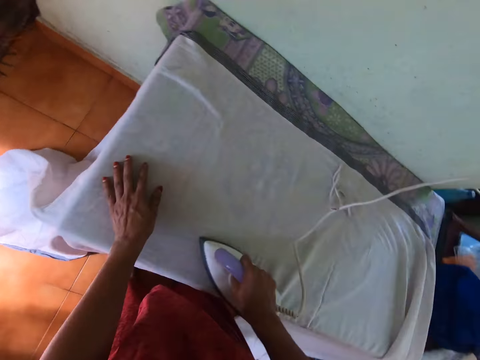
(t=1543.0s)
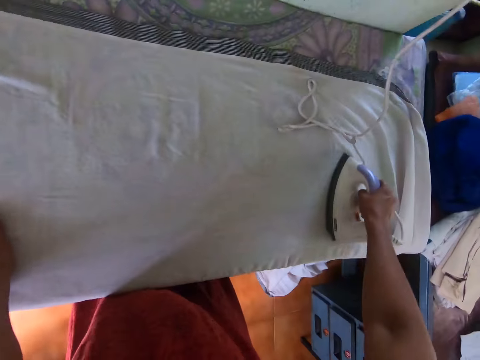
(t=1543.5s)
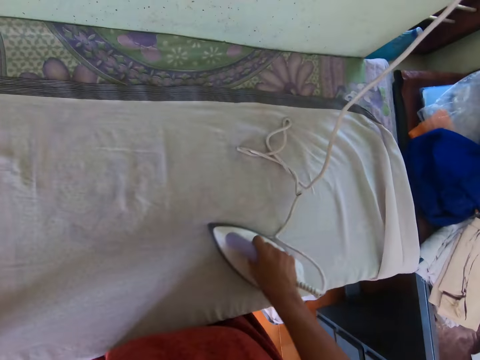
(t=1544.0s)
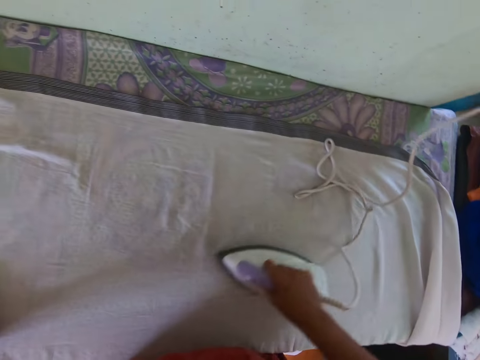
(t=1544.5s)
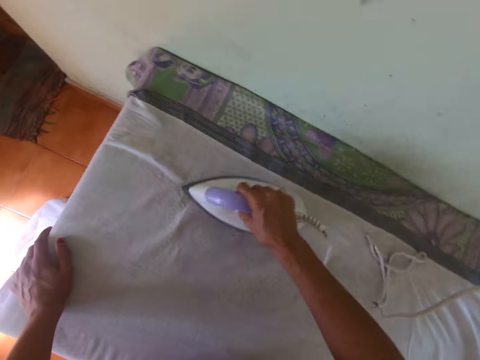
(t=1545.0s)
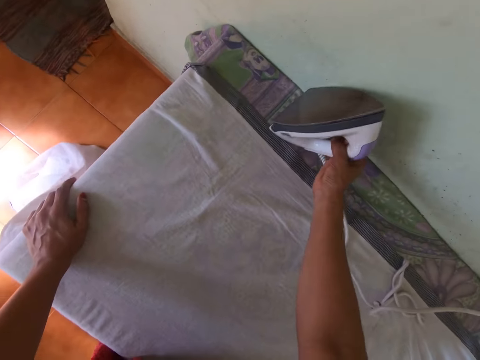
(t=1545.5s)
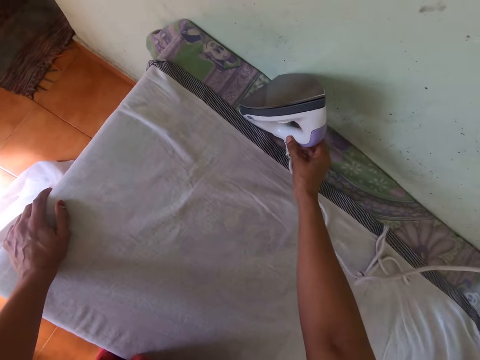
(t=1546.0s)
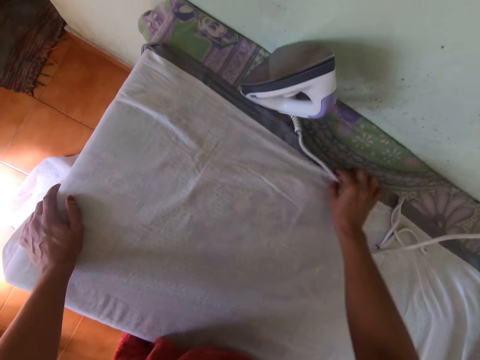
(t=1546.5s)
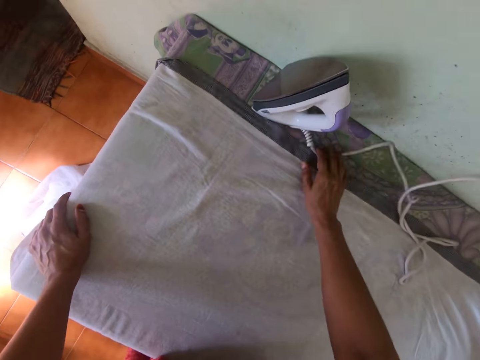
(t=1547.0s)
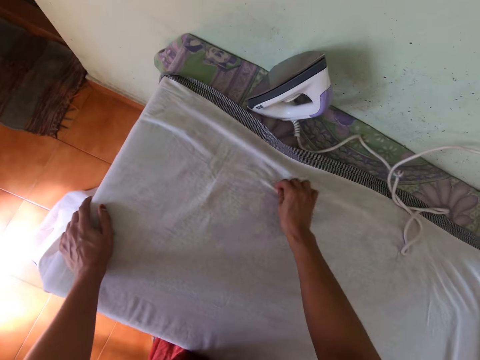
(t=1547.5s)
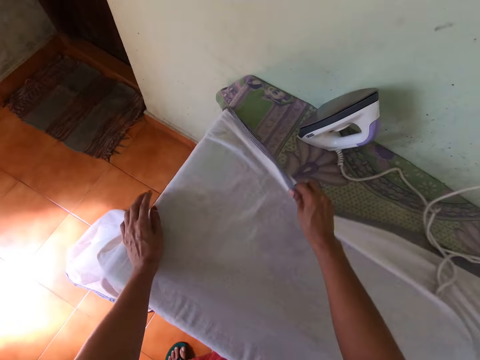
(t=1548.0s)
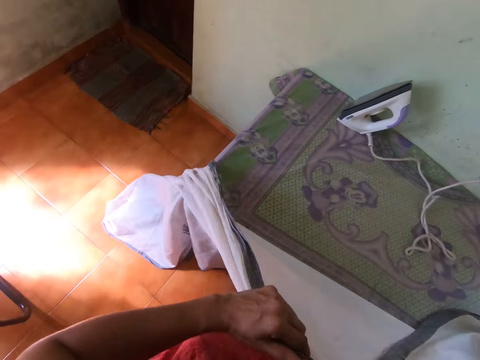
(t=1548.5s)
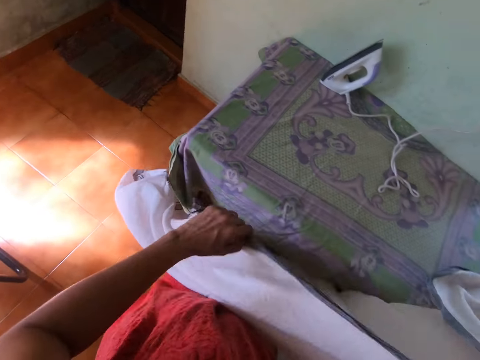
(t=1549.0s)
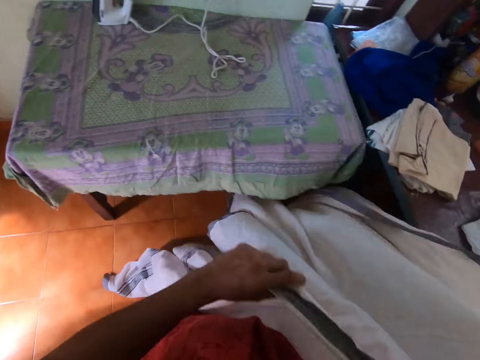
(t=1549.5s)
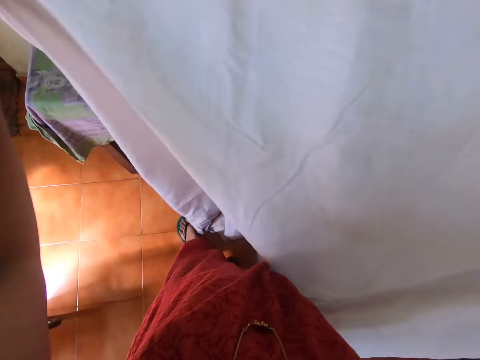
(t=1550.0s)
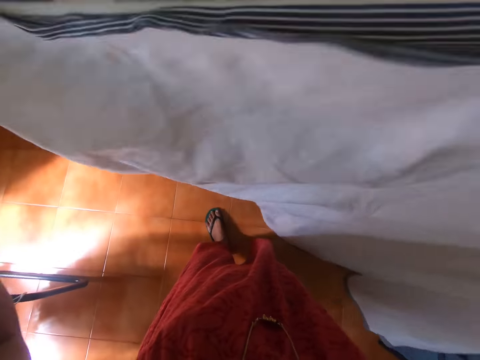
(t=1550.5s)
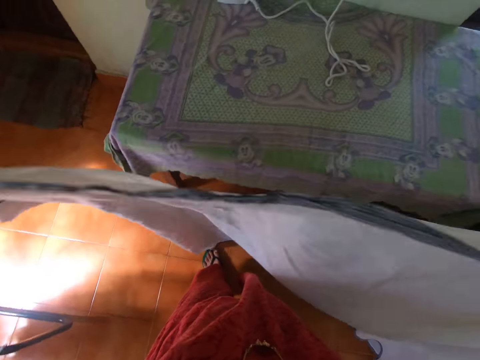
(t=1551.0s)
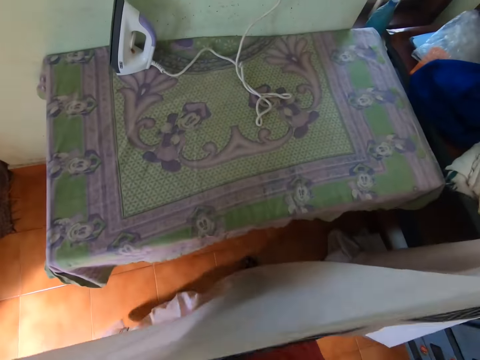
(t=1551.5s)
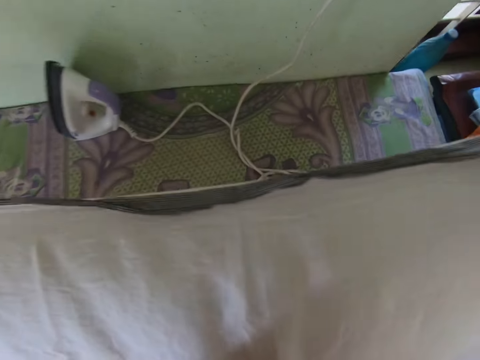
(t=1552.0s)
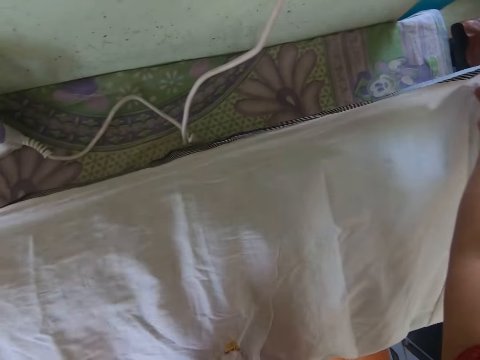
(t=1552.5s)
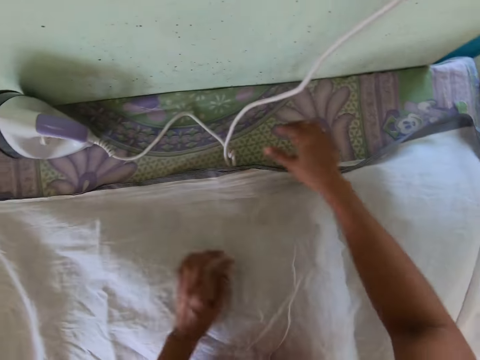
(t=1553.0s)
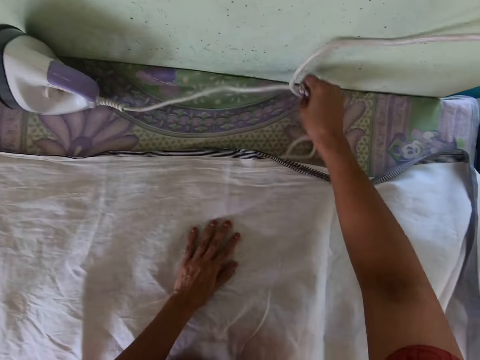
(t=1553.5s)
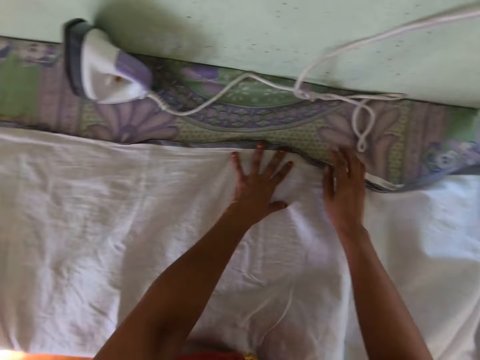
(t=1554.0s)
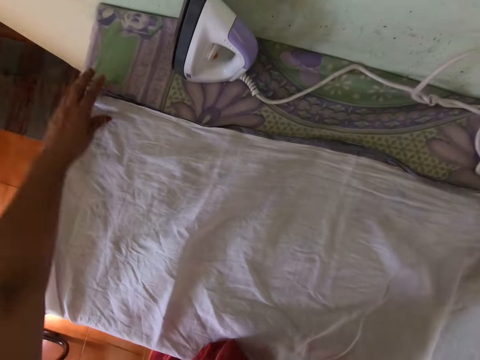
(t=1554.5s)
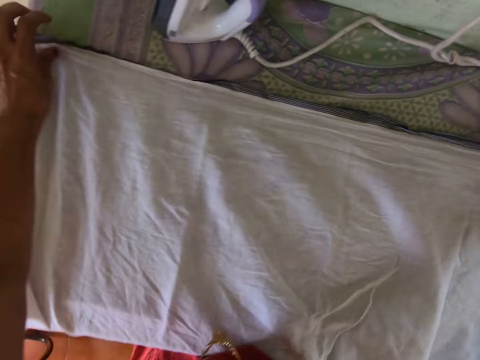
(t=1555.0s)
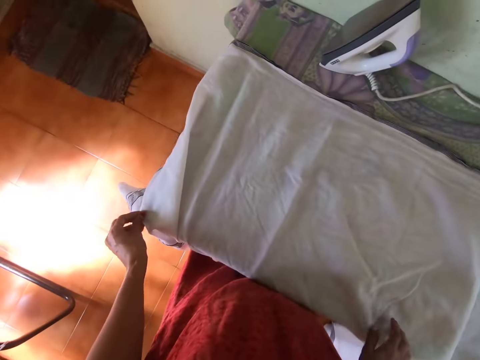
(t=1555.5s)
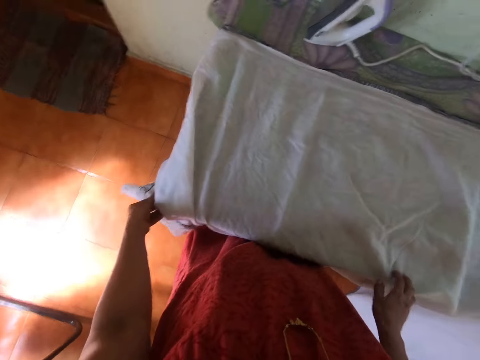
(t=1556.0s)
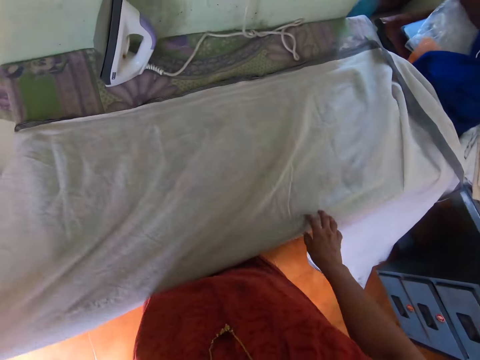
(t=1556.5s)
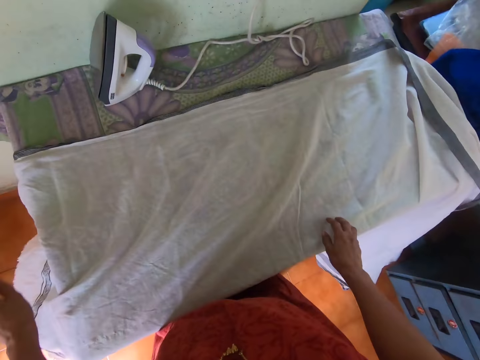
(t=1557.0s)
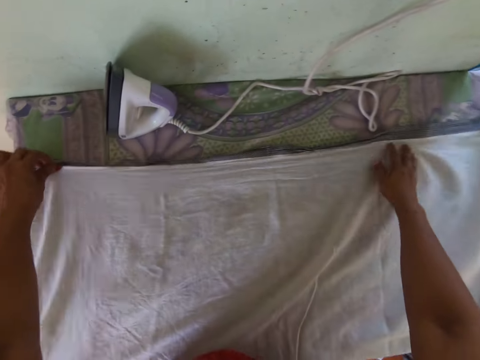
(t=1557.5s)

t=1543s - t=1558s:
The camera wearer drops the pressing iron on the table with her right hand. She touches the iron. She adjusts the pressing iron cable with her right hand. She picks up the cloth on the pressing table with her right hand. She holds the cloth with both hands. She touches the cloth. She lays the cloth on the pressing table with both hands. She adjusts the pressing iron cable with her right hand. She stretches the cloth on the pressing table with her left hand. She stretches the cloth on the pressing table with both hands. She adjusts the cloth on the pressing table with her left hand. She touches the cloth.

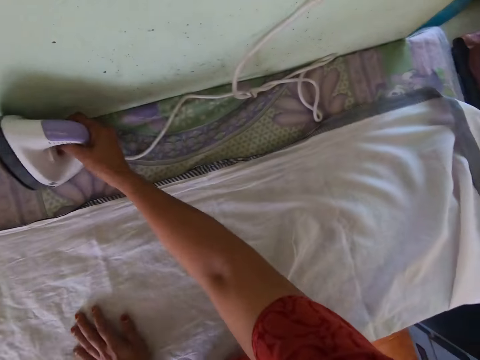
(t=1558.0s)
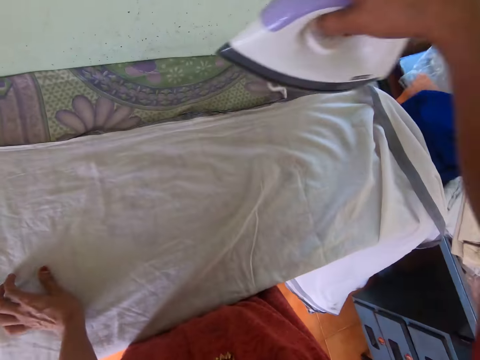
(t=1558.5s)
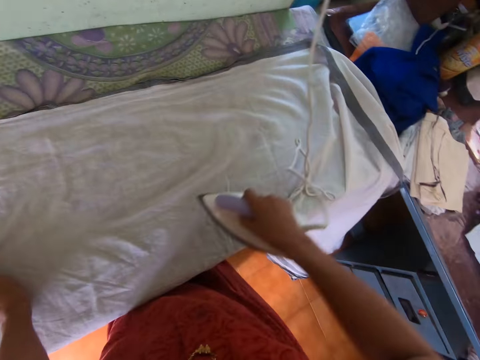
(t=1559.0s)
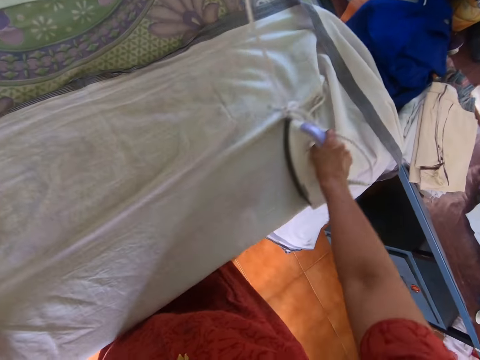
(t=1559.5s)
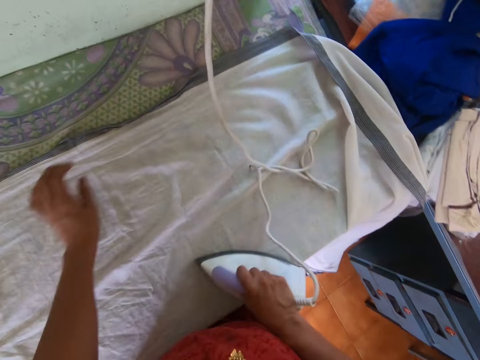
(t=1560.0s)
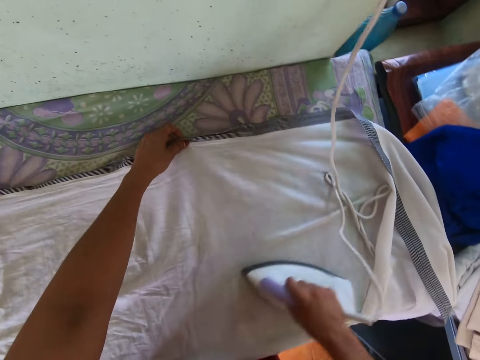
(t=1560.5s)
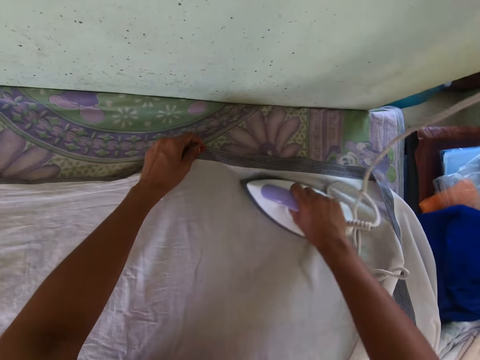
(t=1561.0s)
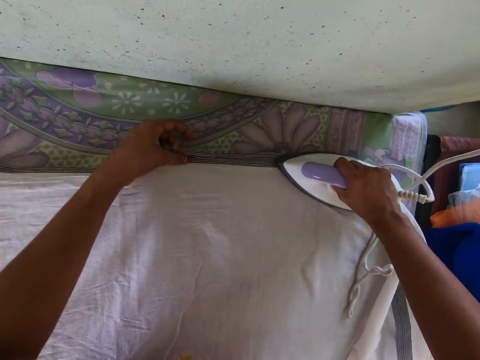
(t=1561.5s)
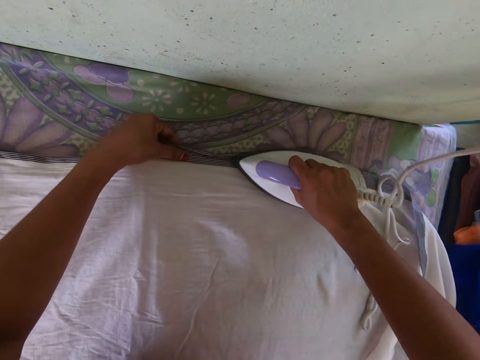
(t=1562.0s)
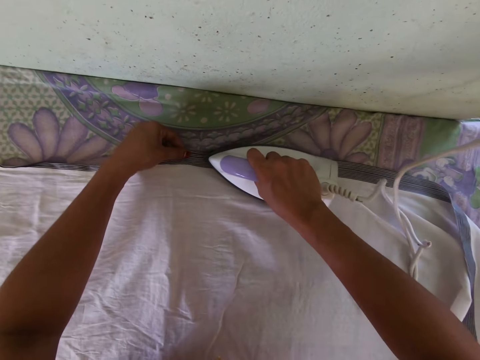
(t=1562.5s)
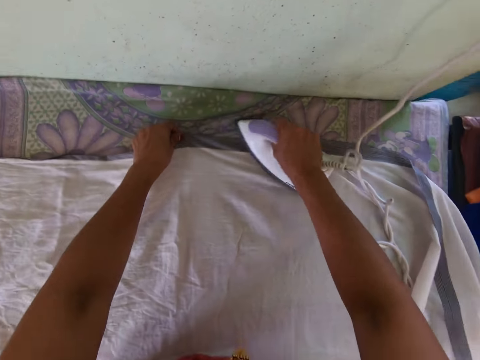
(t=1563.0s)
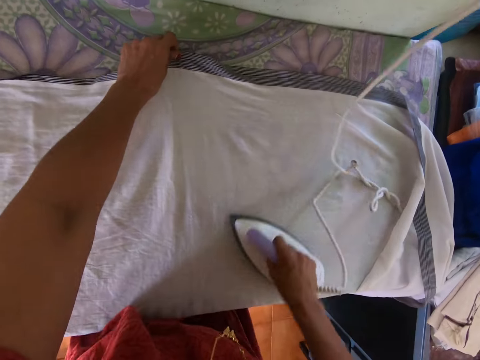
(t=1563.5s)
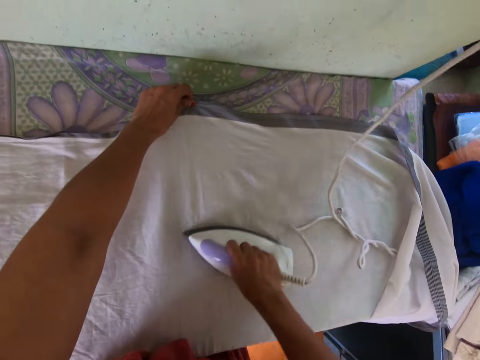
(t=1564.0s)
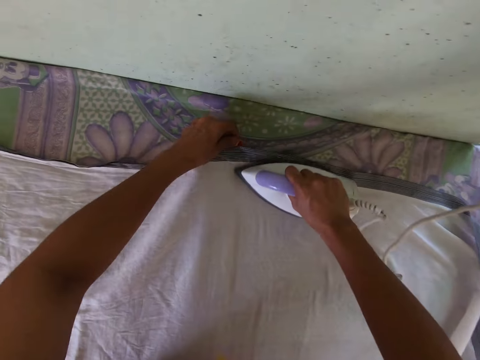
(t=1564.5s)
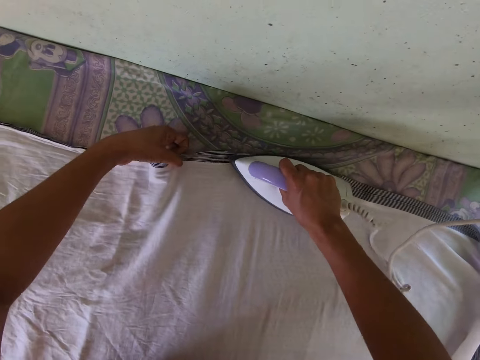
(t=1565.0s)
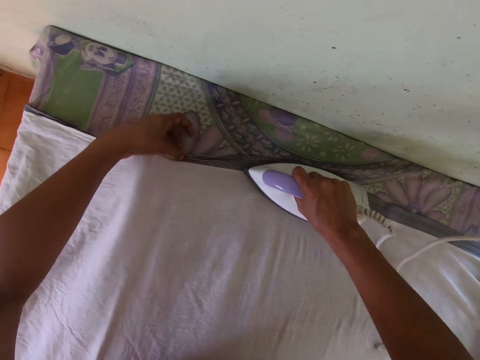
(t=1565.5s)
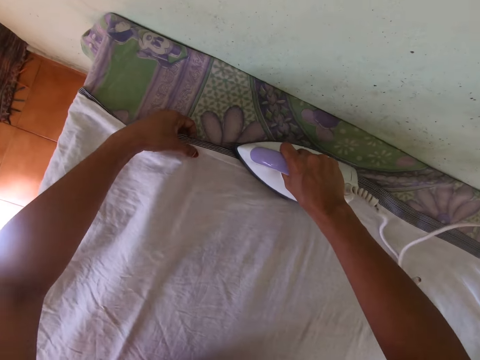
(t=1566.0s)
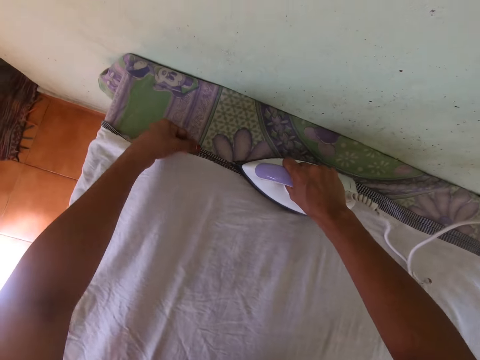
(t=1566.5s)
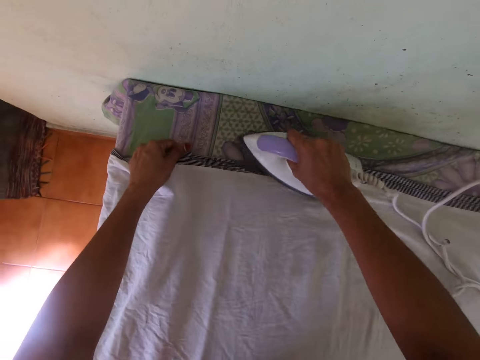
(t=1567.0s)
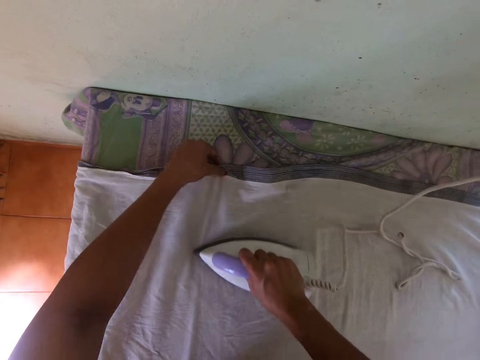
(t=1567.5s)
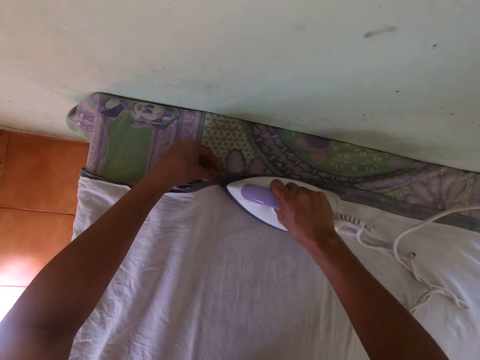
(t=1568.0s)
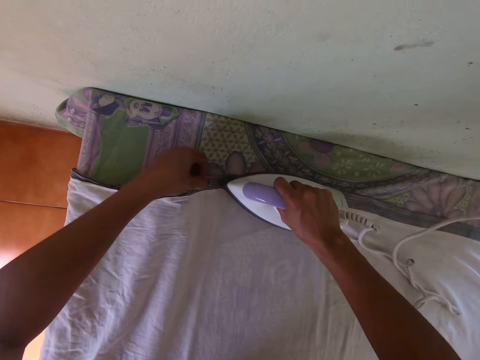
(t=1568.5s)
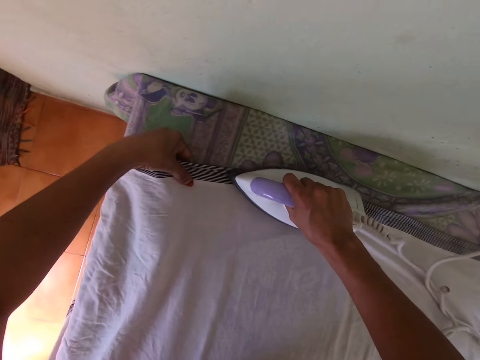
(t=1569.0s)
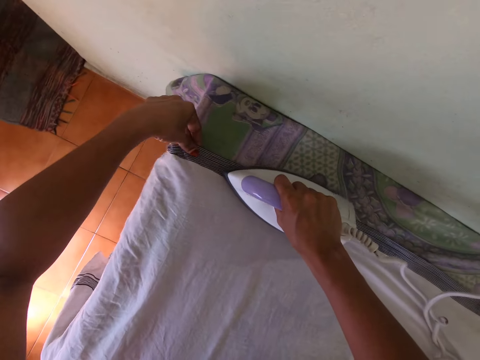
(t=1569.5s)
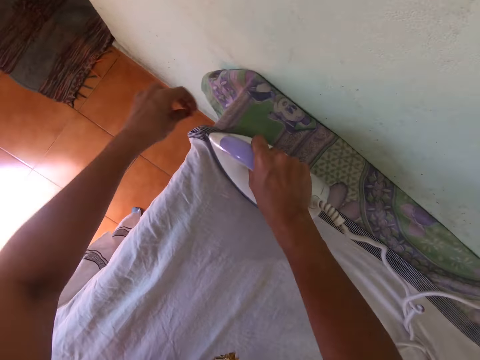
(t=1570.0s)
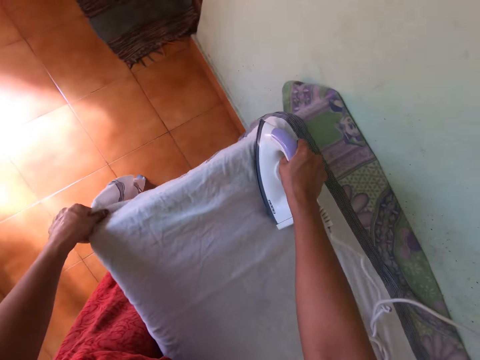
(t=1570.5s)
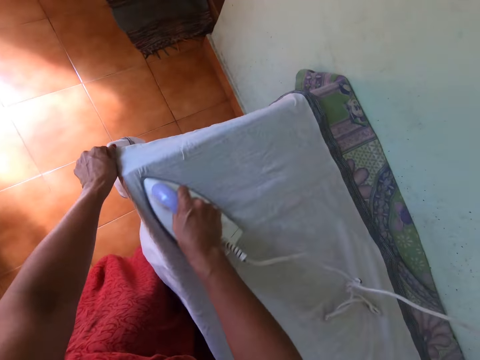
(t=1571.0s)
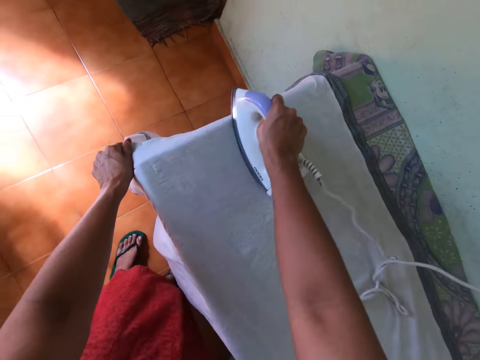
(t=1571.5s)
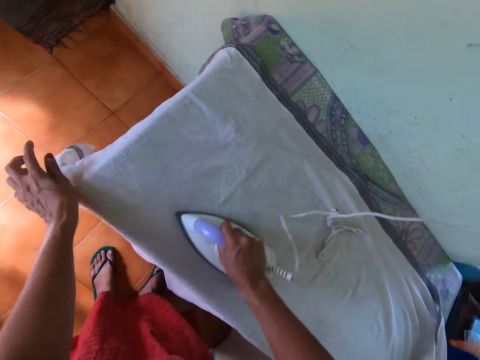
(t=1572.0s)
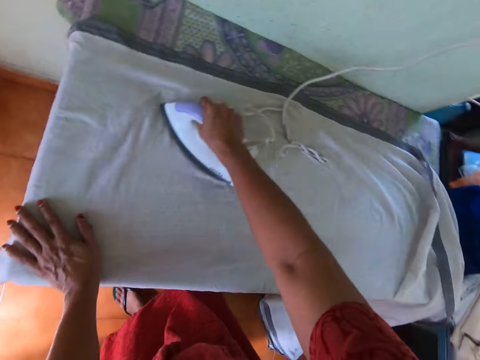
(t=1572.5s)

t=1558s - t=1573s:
The camera wearer picks up the pressing iron on the table with her right hand. She touches the iron. She presses the cloth on the pressing table with the pressing iron in her right hand. She holds the cloth on the pressing table with her left hand. She touches the cloth. She touches the iron.
